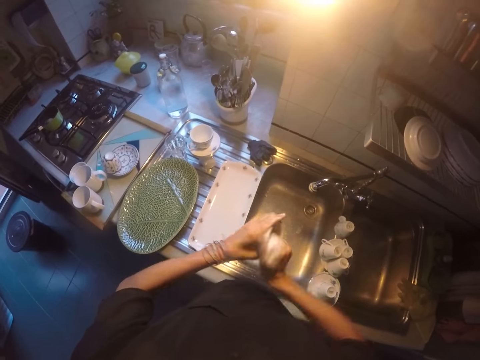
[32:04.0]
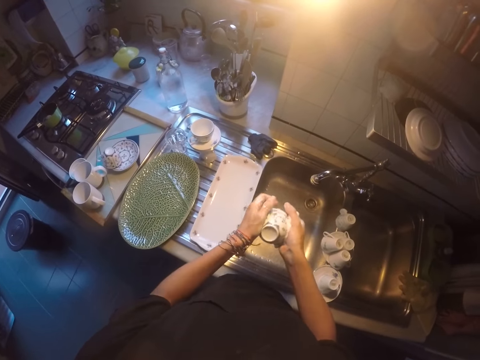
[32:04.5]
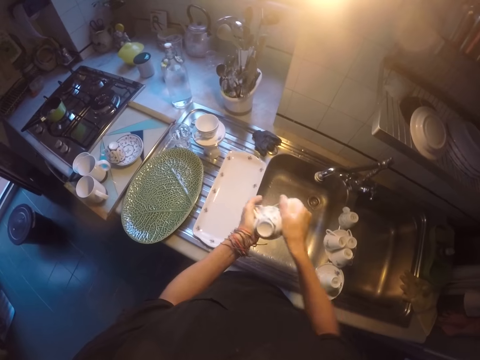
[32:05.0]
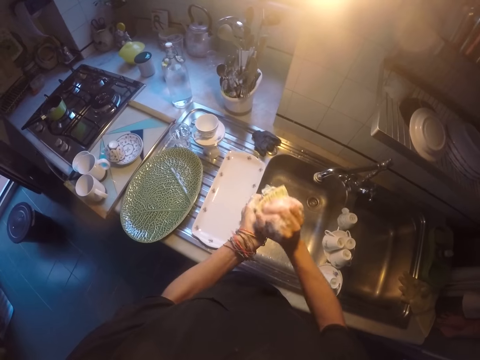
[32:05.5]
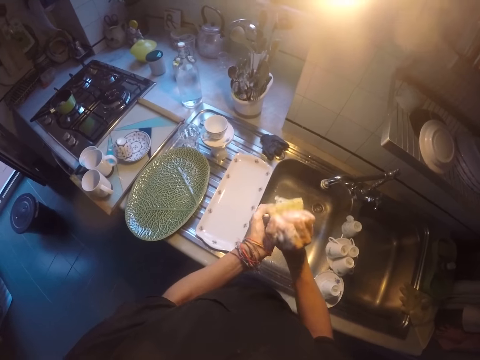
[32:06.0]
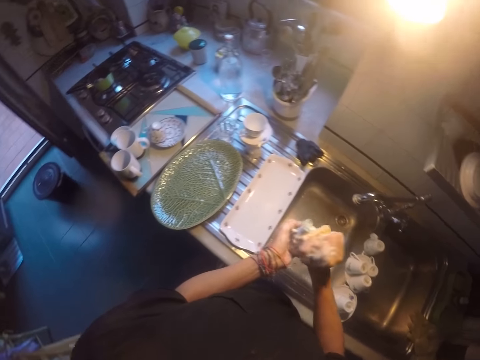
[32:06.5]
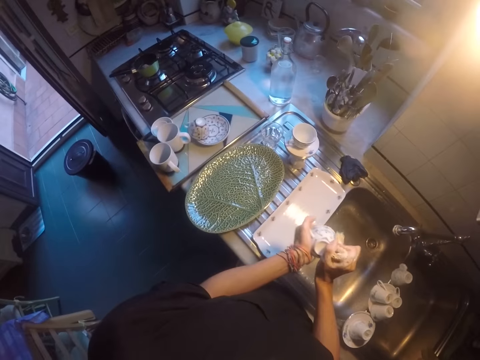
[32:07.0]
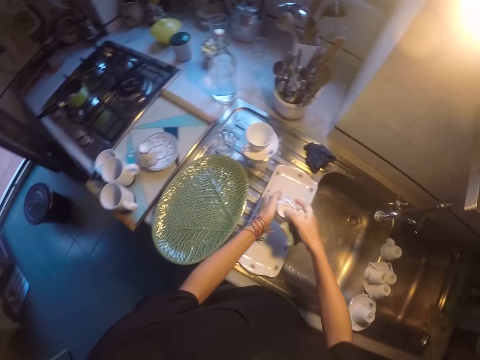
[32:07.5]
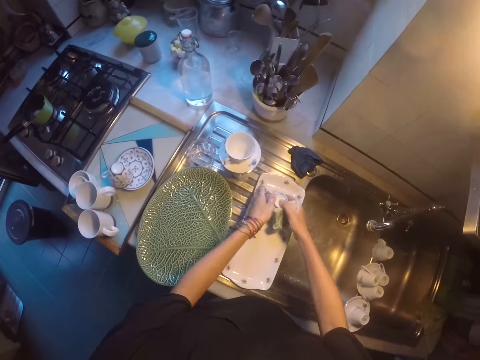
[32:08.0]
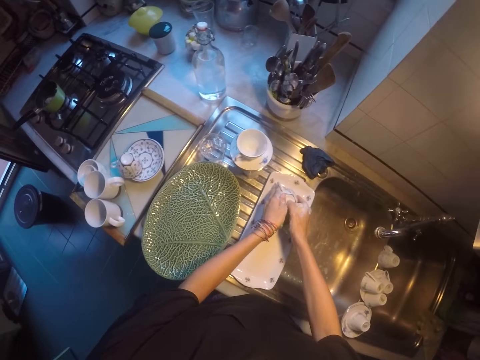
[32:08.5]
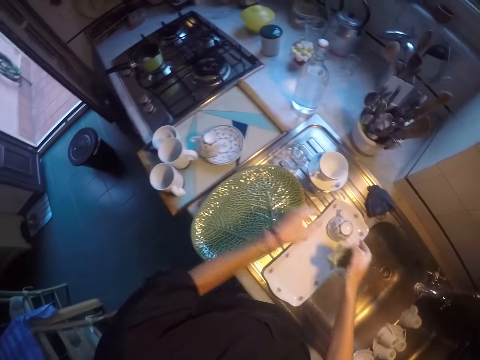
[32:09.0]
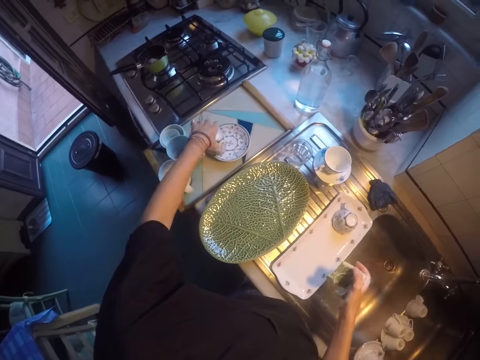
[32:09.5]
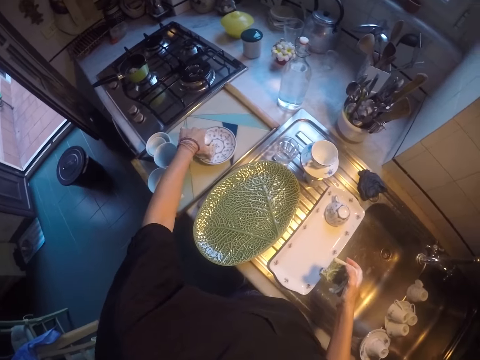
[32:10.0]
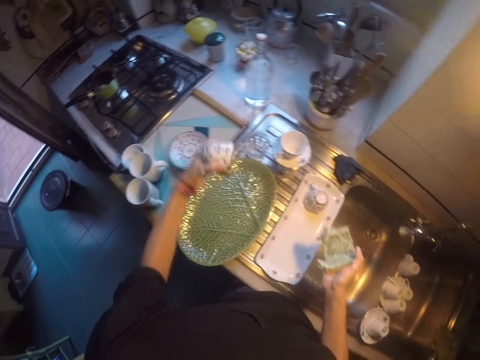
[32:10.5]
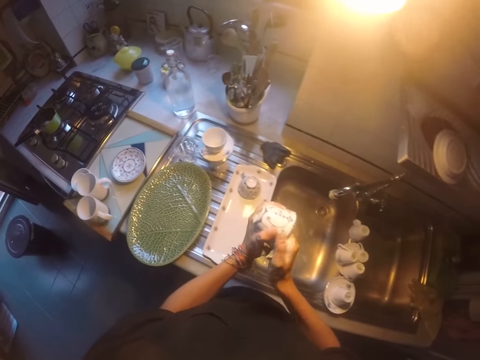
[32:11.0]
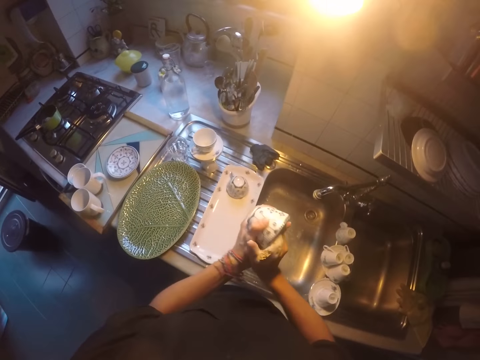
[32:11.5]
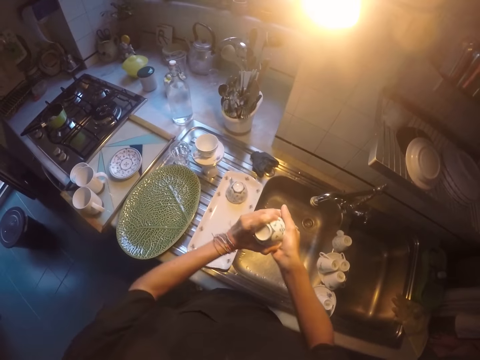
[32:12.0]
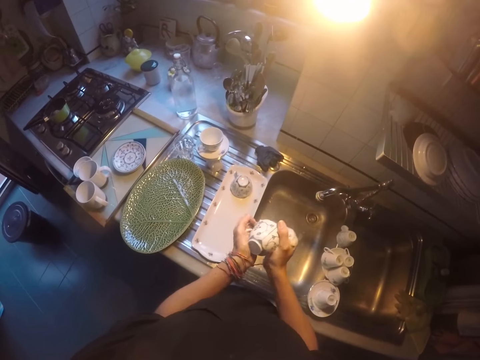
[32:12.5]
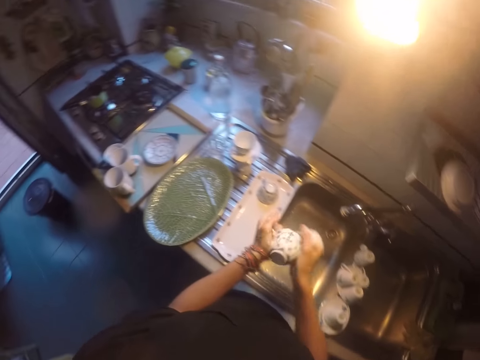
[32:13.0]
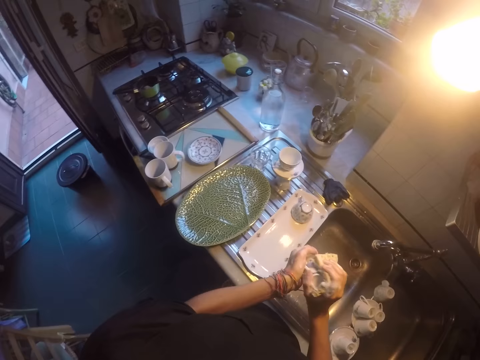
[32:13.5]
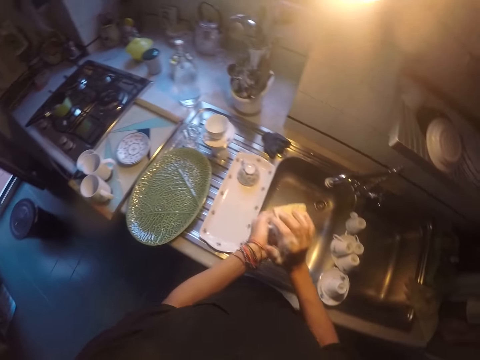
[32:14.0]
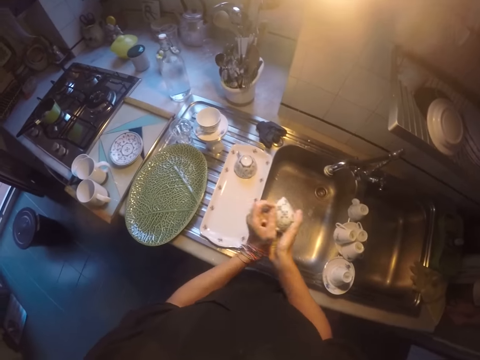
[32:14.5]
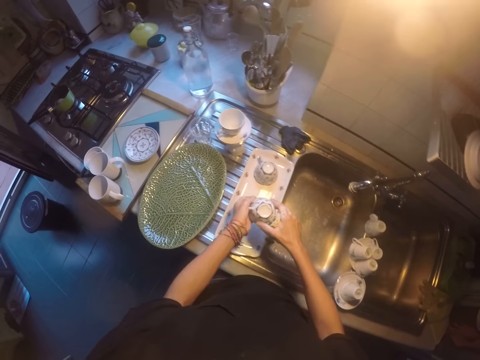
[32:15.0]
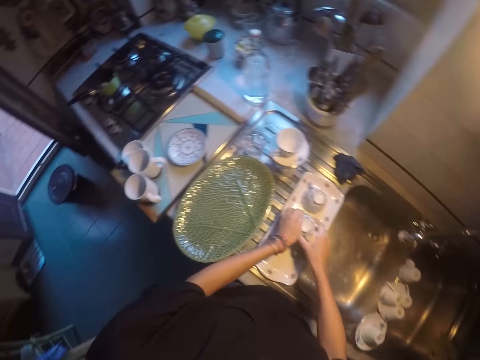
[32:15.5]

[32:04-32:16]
The camera wearer scrubs the tray. They place the cup on the tray. They move both hands. They pick up the cup, lift the cup and wash the cup. They place the cup on the tray.

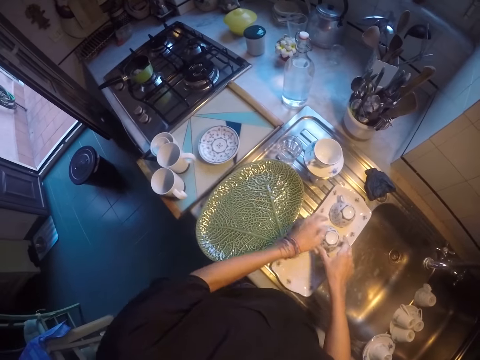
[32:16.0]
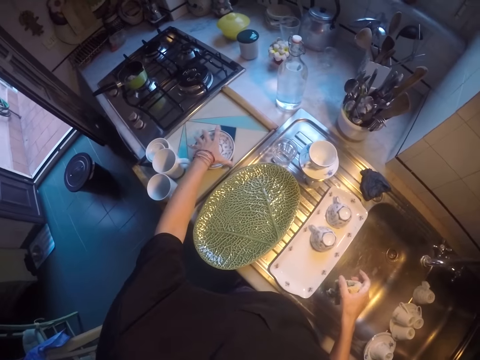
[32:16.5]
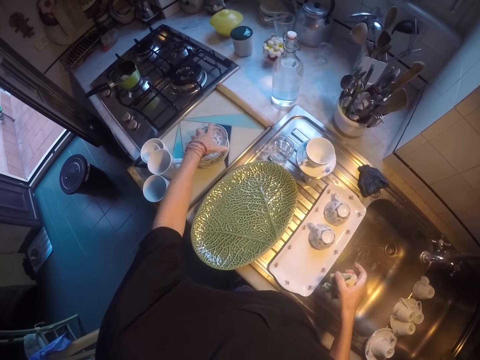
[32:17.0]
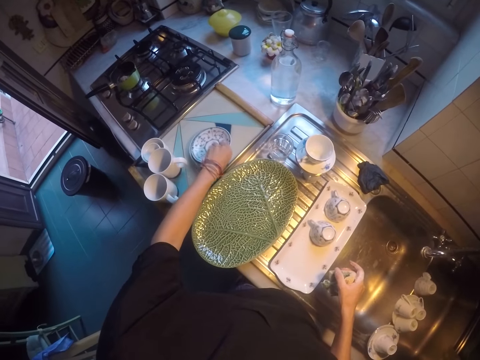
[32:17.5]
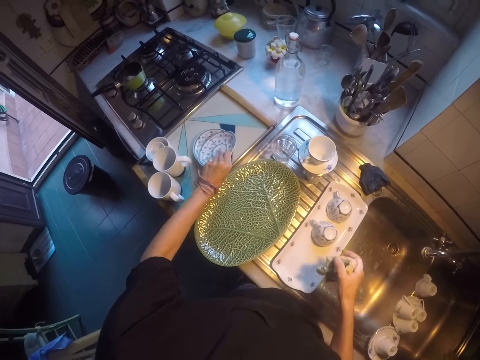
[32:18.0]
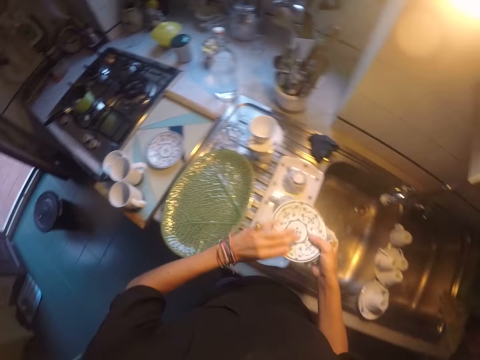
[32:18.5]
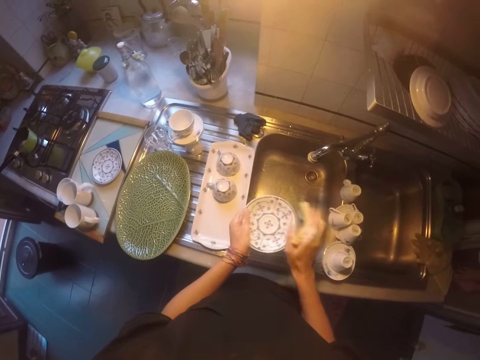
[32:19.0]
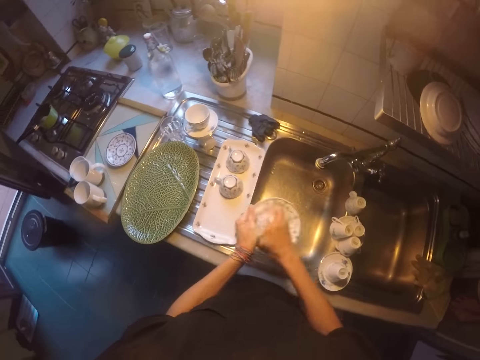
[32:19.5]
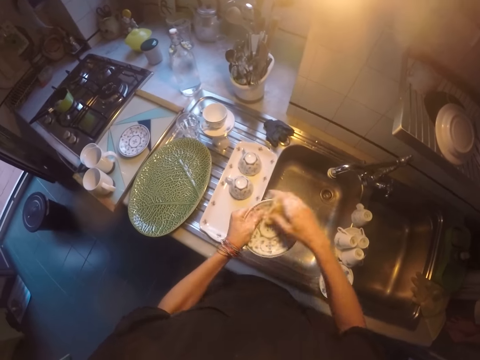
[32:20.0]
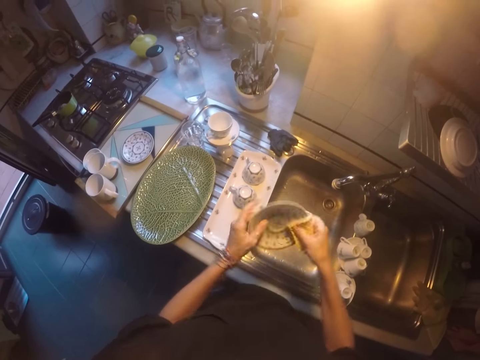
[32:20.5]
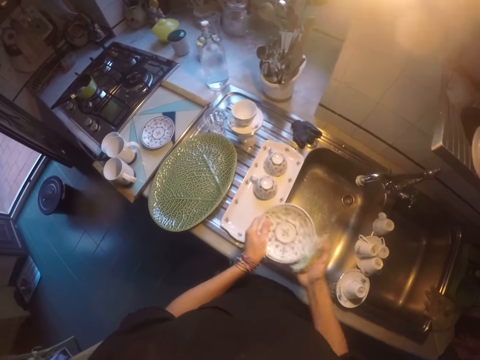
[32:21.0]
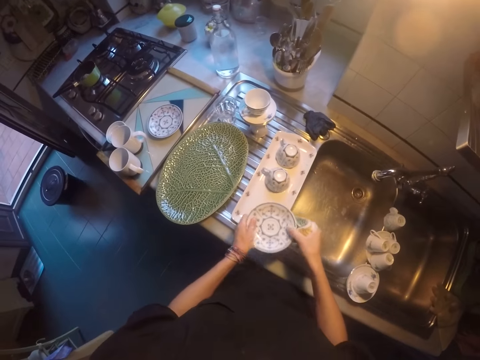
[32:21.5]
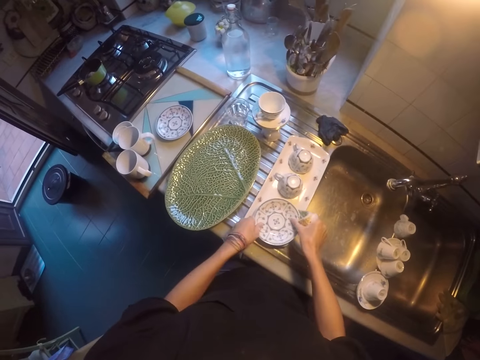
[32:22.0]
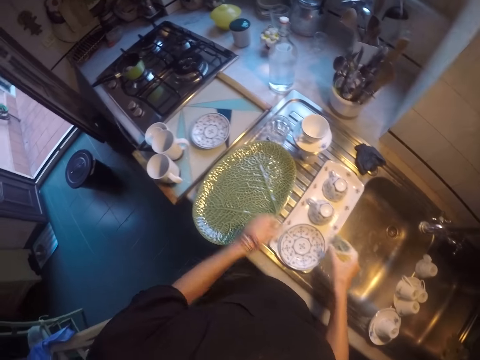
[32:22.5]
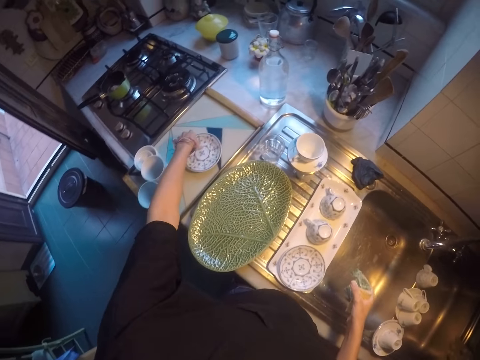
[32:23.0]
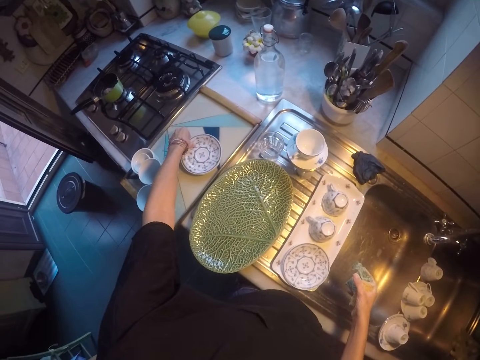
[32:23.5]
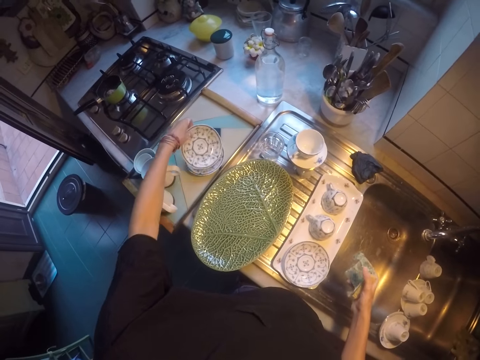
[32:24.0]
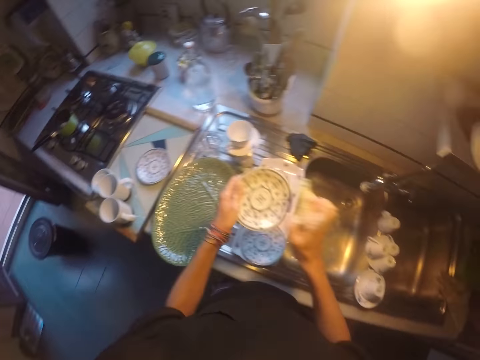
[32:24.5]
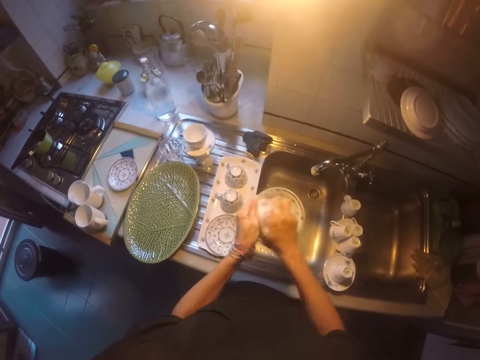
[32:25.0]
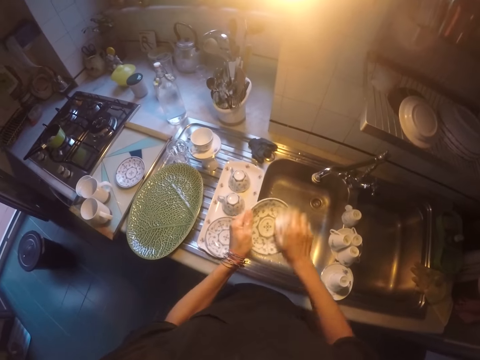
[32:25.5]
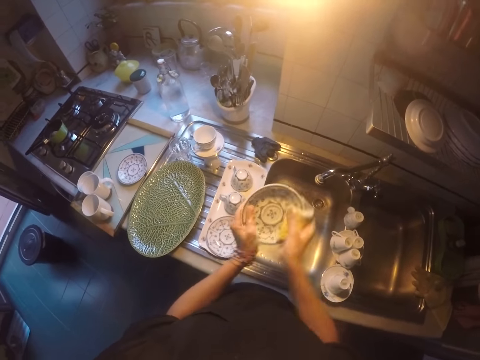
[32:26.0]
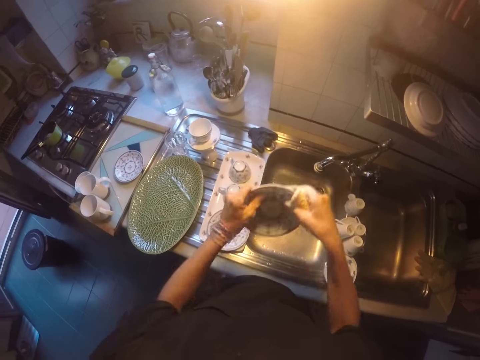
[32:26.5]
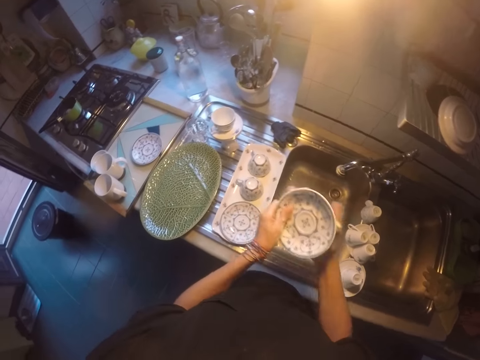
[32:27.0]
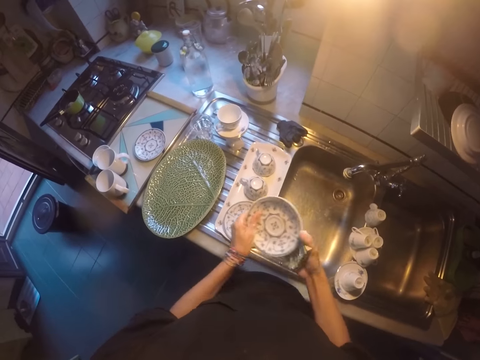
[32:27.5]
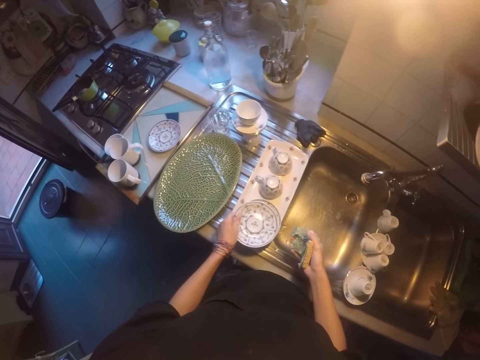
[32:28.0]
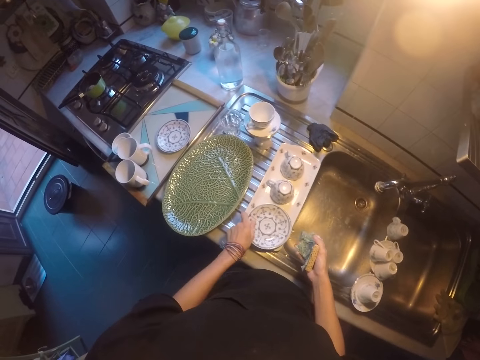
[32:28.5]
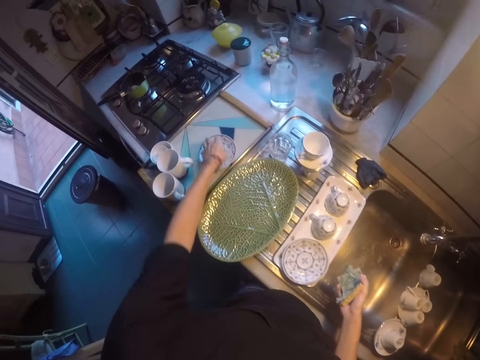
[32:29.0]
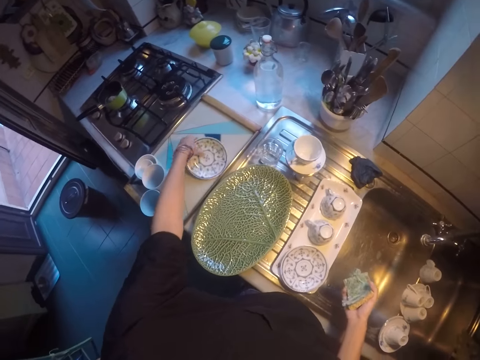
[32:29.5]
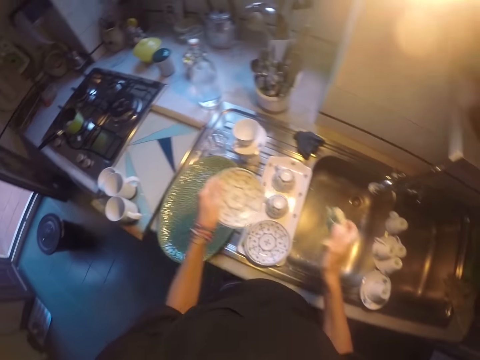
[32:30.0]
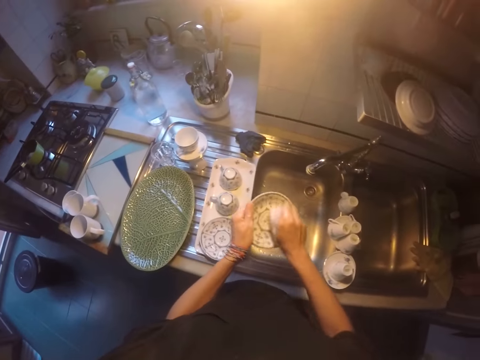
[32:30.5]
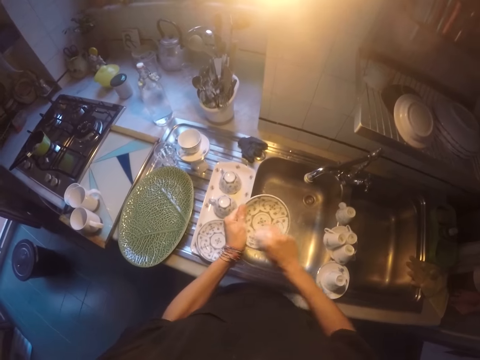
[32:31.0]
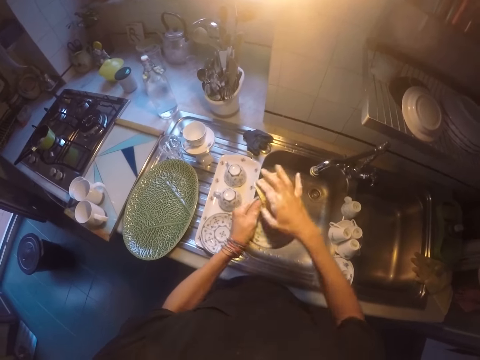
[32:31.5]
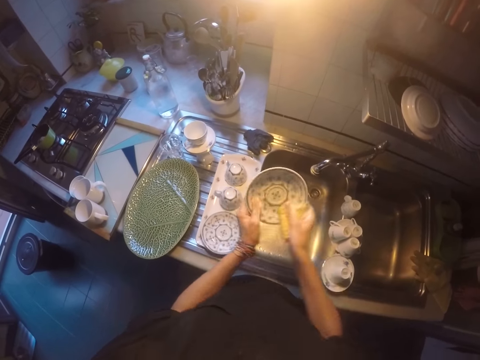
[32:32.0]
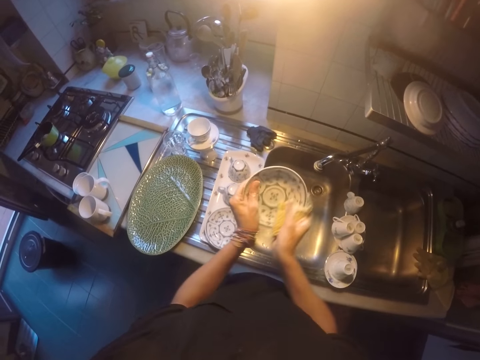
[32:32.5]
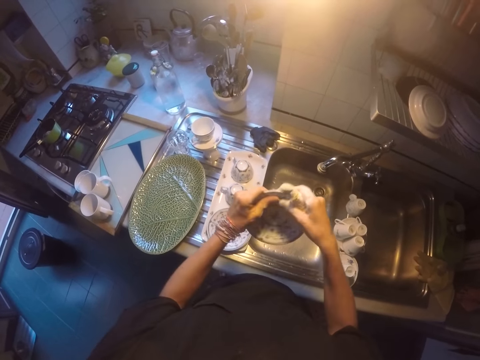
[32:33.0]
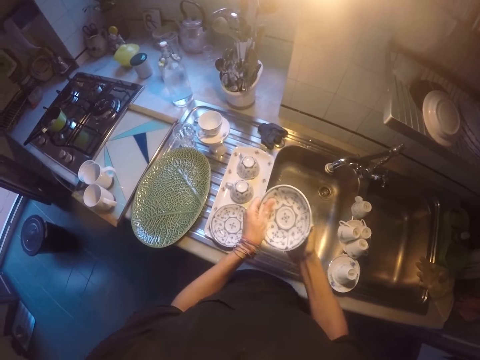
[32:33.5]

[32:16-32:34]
The camera wearer moves the left hand. They pick up the saucer plate, lift the saucer plate and wash the saucer plate. They place the saucer plate on the tray. They move the left hand. They pick up the saucer plate, lift the saucer plate and wash the saucer plate. They place the saucer plate on the tray. They move the left hand. They pick up the saucer plate, lift the saucer plate and wash the saucer plate.
